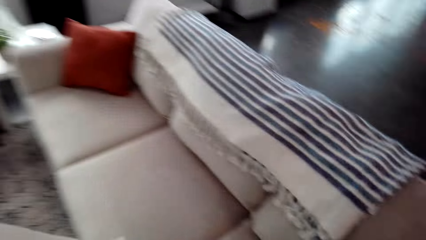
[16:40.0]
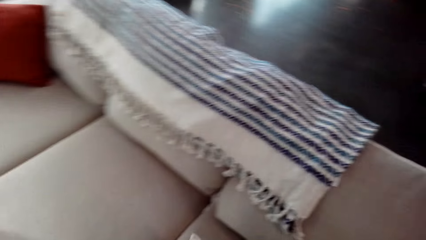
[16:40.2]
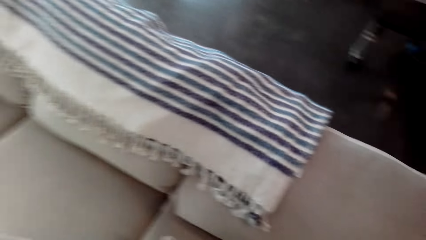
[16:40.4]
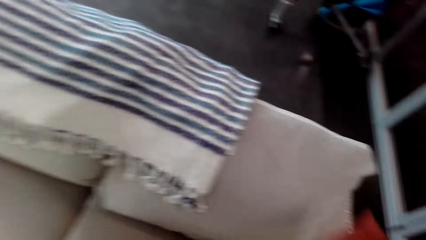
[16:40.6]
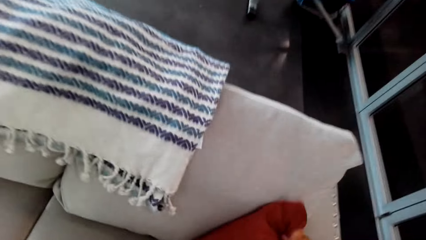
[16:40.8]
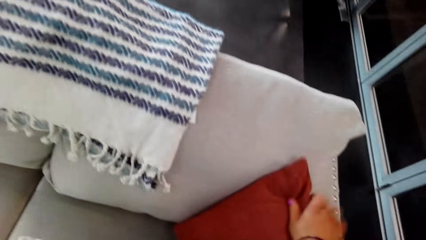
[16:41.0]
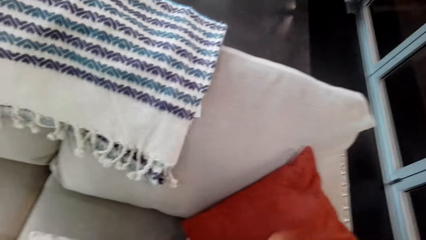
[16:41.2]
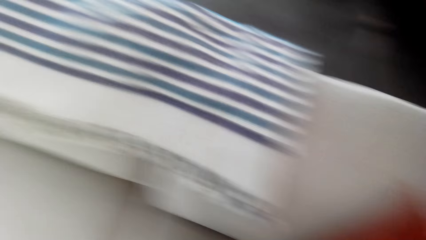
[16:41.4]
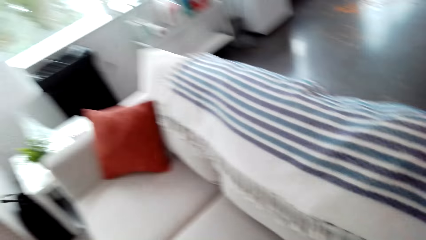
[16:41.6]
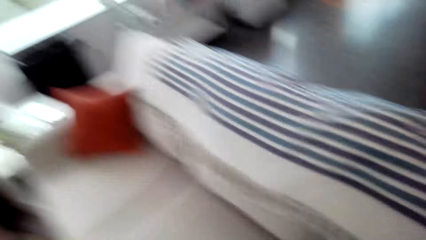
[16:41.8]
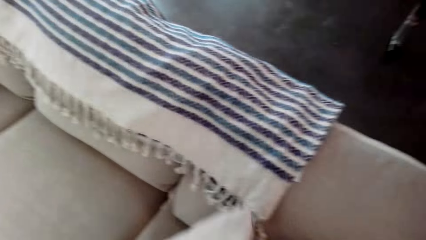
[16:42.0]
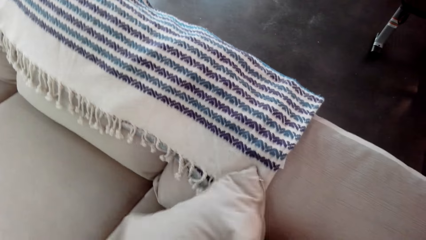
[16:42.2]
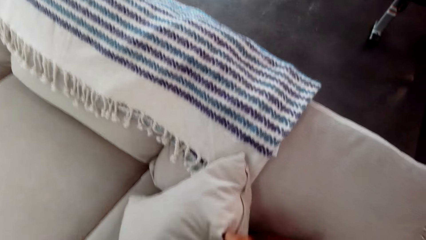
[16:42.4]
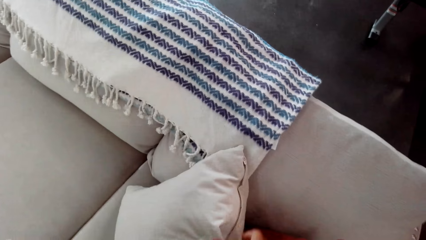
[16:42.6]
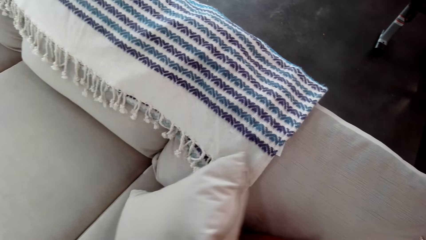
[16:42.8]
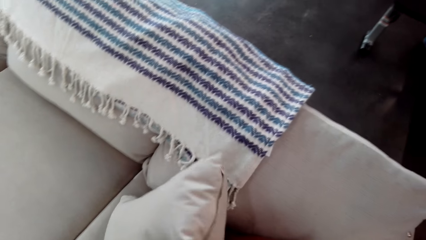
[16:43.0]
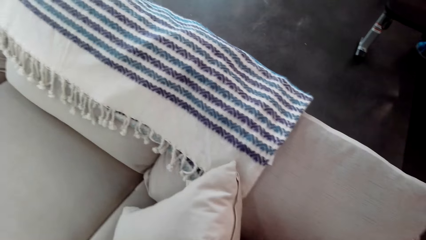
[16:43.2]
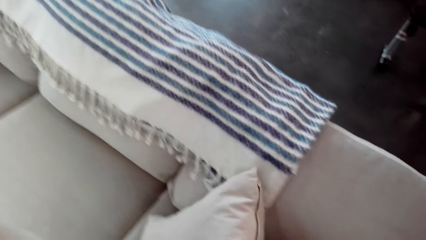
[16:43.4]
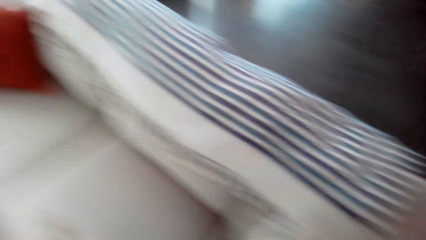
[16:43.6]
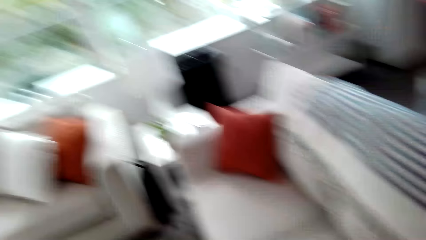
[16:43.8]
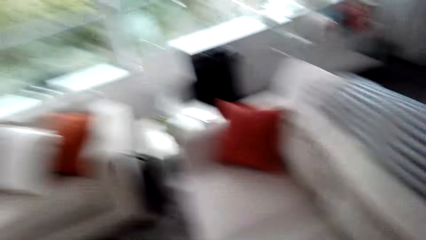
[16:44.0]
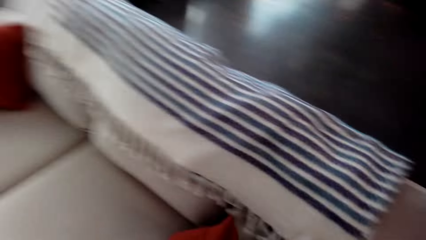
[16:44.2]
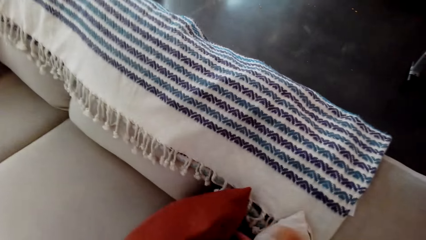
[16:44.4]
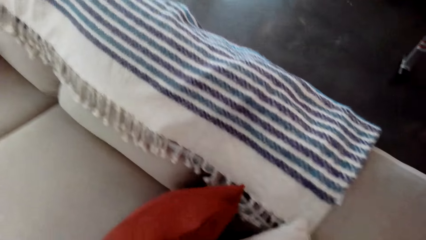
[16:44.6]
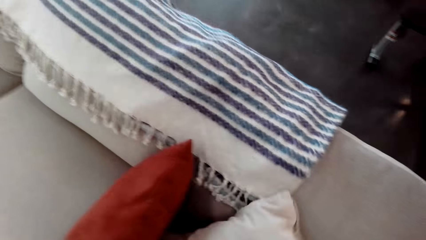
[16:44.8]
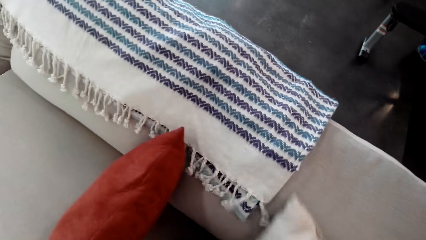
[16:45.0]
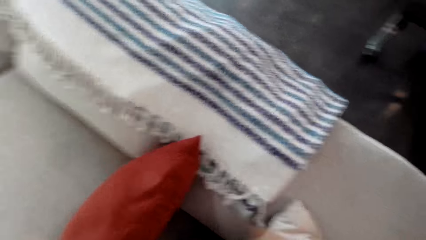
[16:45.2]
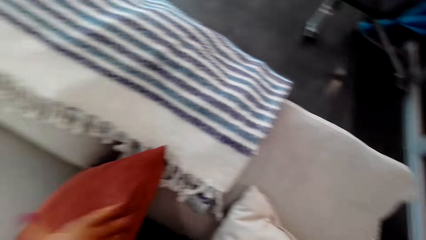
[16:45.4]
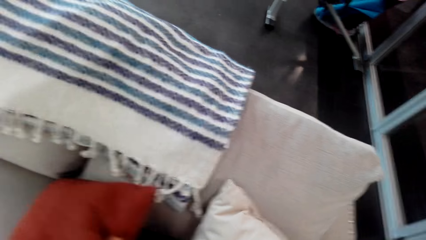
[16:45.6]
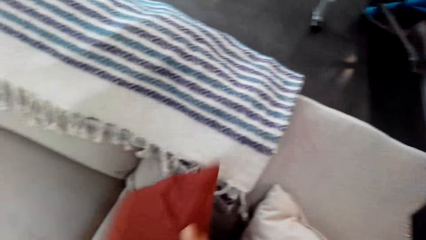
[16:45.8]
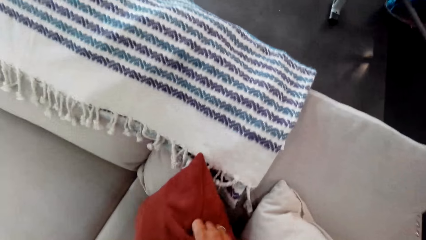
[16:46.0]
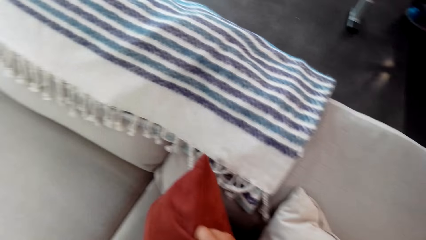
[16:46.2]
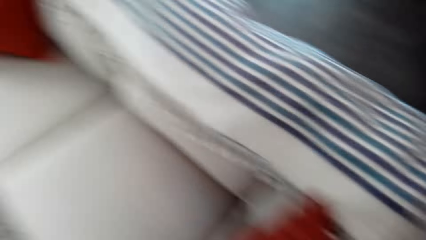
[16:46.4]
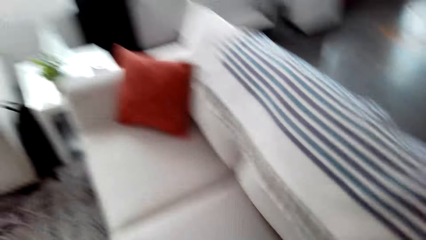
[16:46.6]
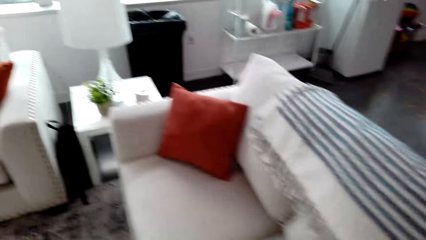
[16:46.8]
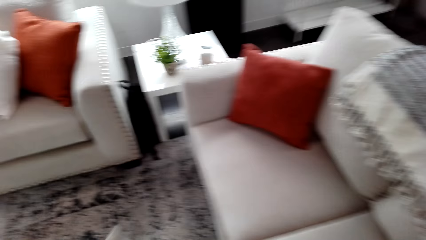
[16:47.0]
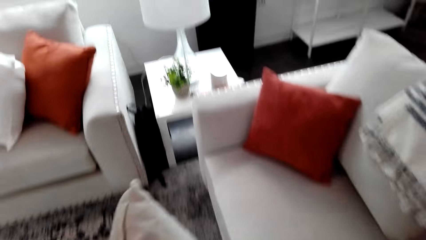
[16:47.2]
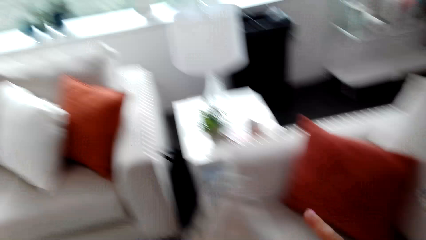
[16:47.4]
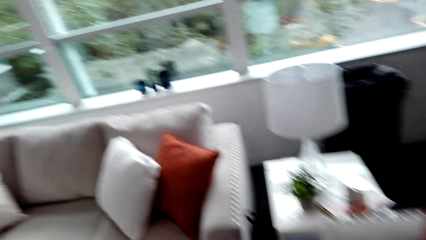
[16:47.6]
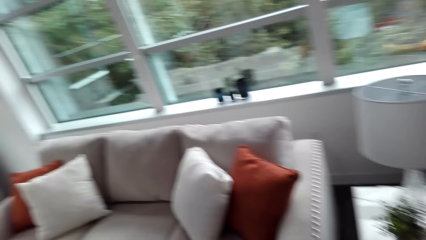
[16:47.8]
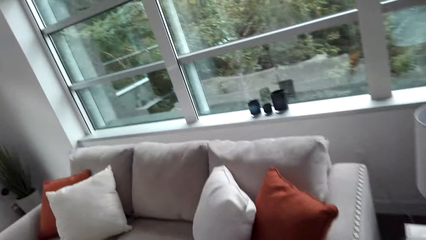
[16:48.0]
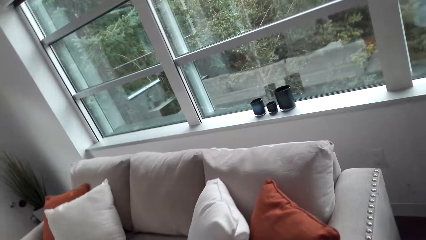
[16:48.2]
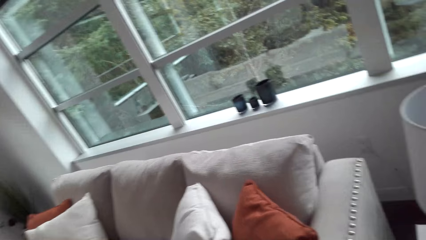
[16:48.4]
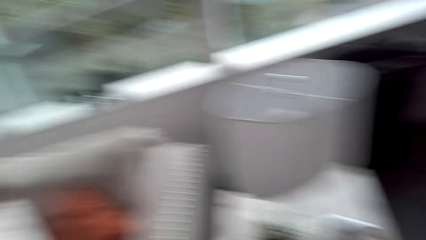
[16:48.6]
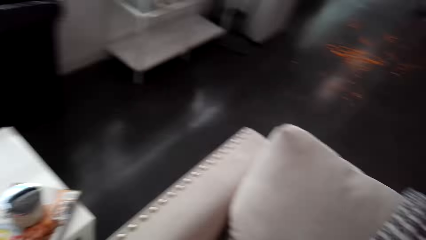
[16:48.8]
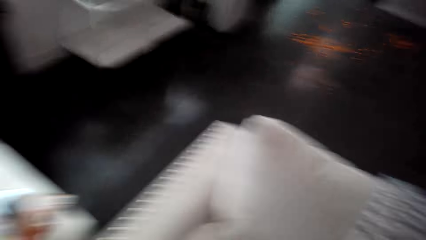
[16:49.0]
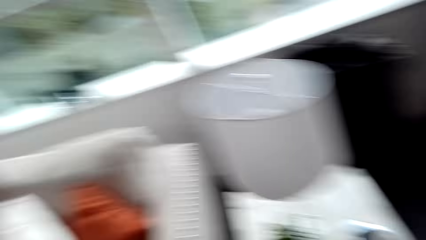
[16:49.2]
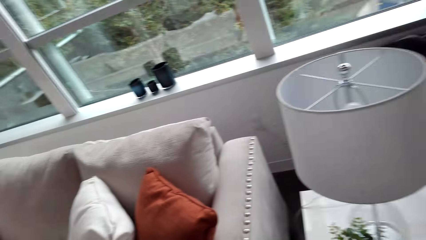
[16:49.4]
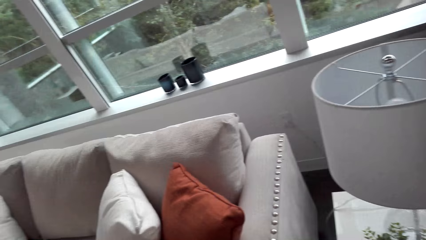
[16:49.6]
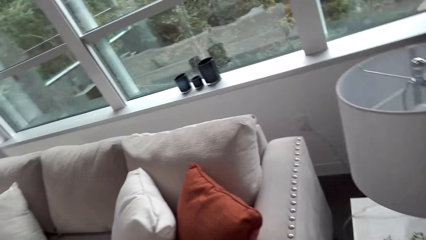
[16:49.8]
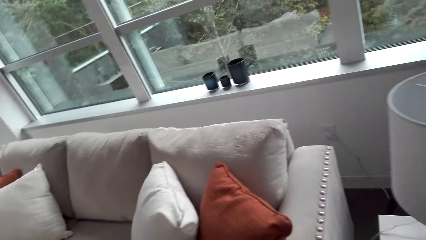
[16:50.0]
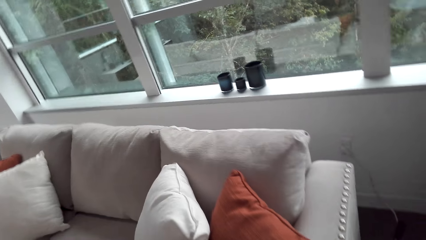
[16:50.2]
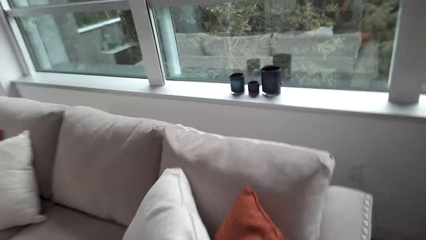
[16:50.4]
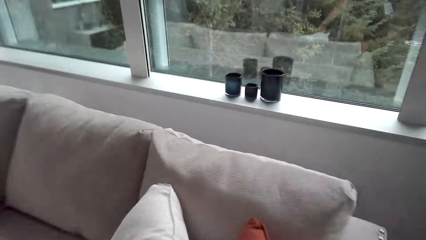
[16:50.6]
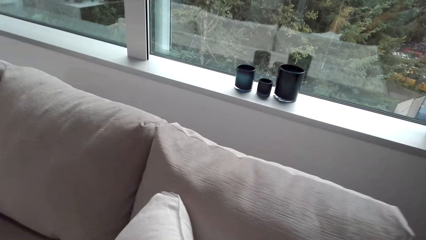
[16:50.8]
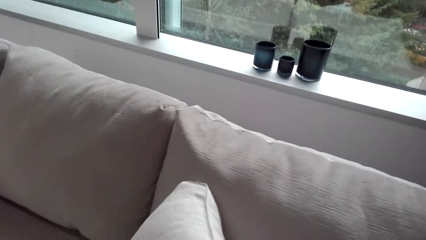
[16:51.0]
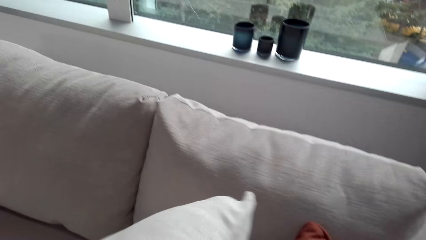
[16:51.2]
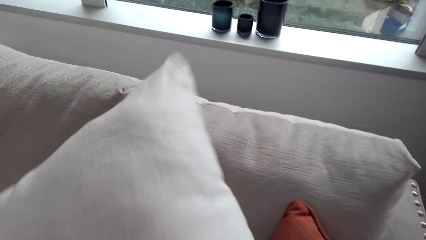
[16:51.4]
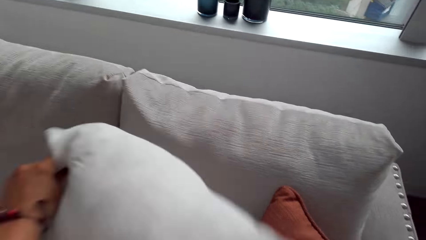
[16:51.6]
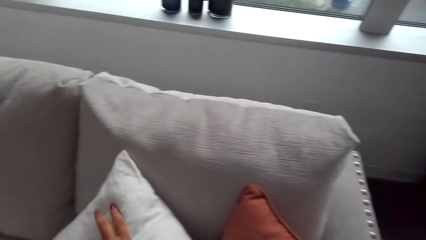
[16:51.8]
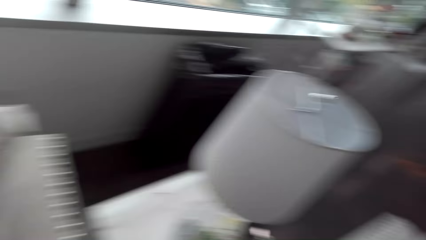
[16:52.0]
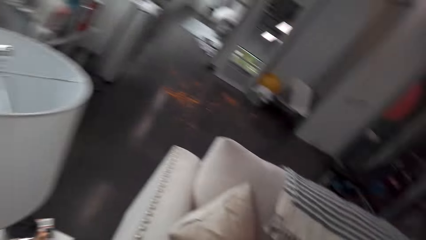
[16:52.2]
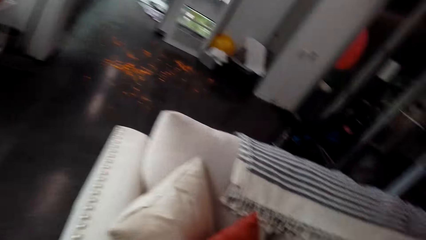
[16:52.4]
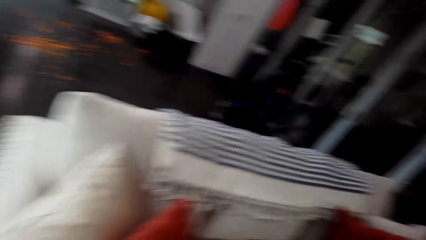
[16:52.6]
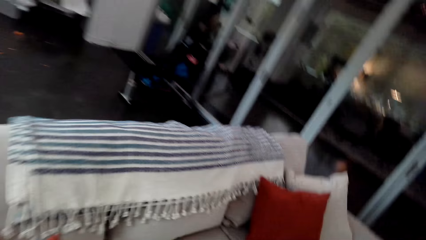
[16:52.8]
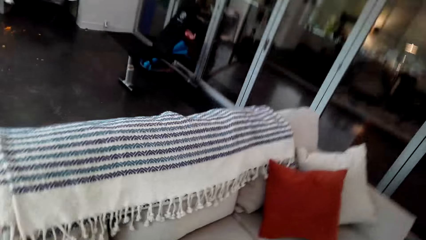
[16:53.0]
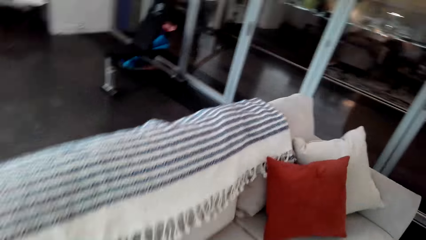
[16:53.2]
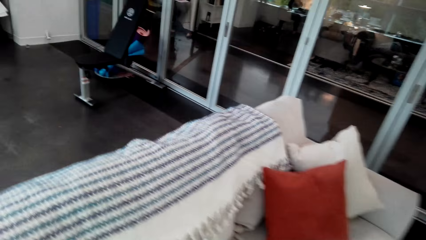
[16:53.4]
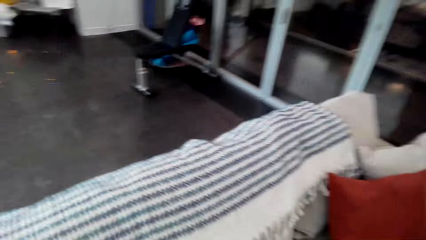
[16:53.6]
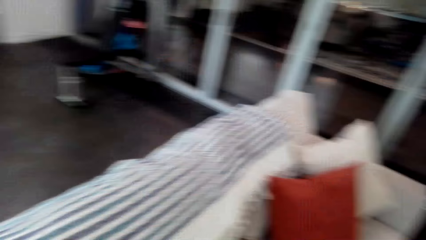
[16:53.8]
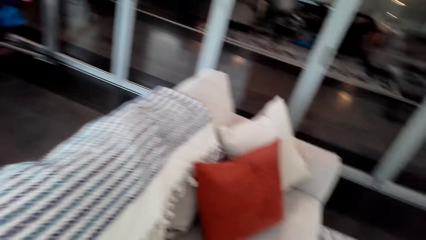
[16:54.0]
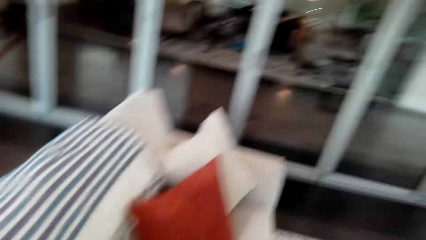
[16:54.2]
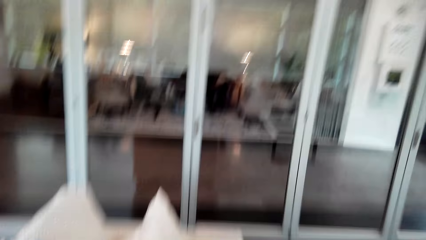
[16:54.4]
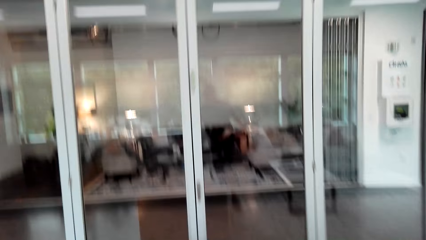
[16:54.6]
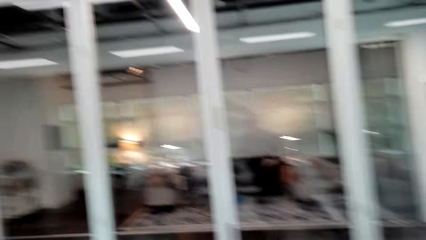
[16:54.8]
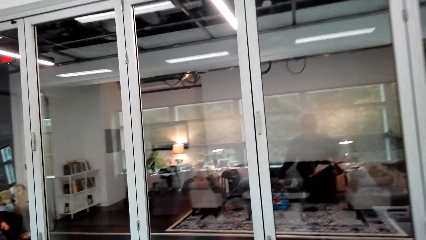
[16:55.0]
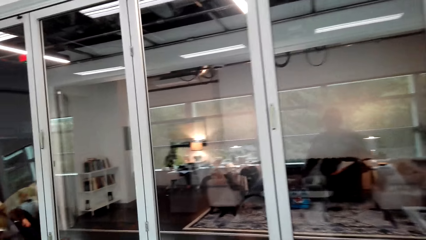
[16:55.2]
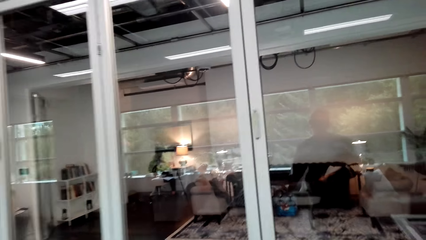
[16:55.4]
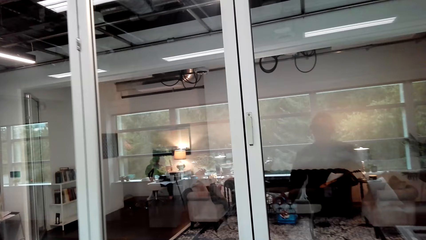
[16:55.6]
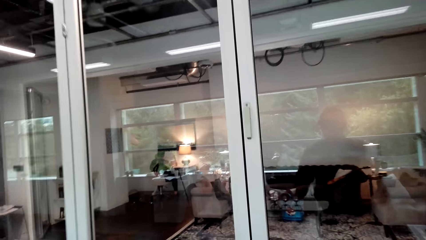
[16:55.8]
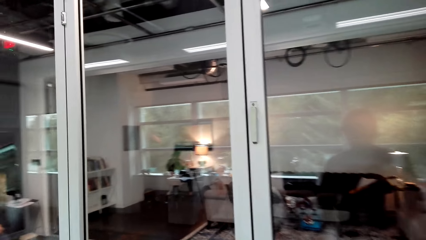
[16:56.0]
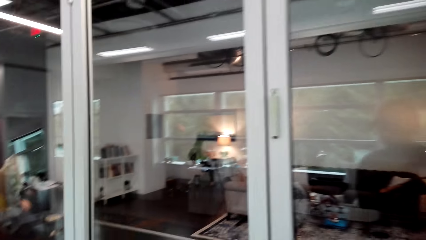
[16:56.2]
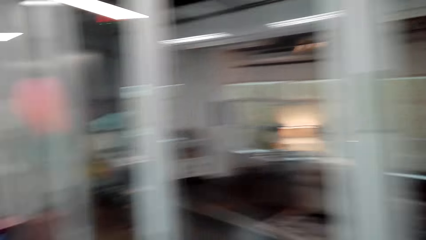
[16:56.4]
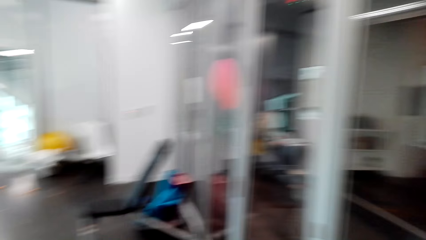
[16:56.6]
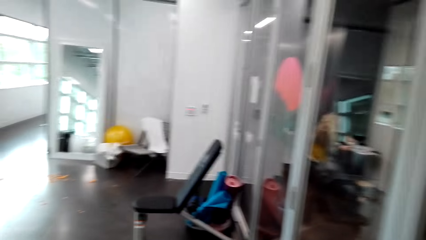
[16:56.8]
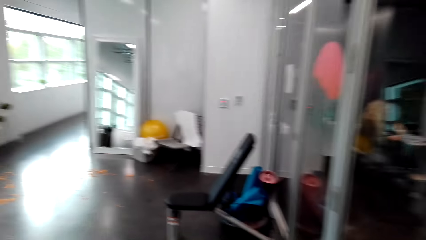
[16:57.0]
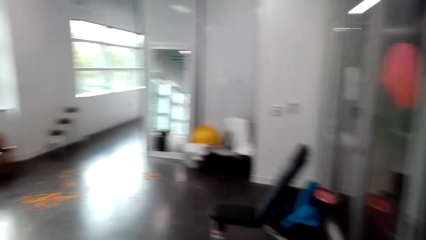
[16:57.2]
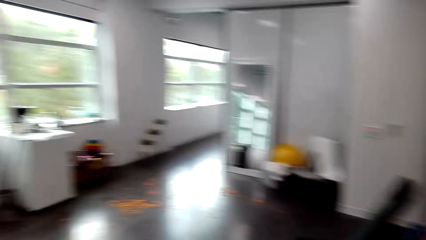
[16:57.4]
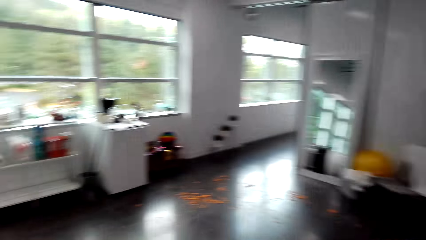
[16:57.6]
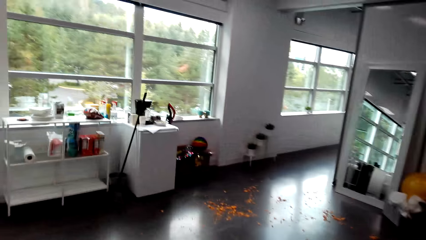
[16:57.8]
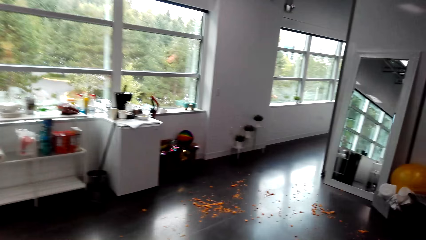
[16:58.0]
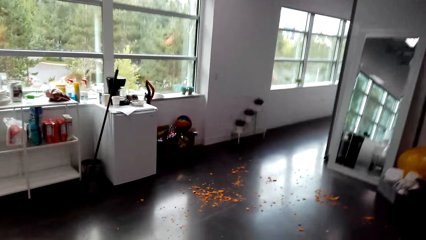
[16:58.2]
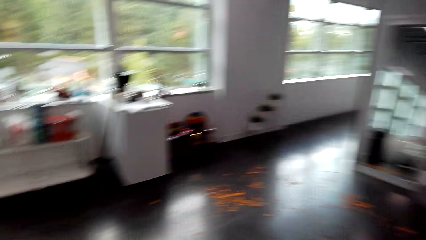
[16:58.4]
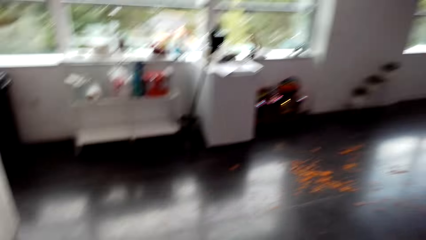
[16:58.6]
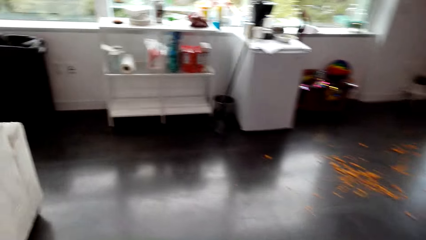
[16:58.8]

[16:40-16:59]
The camera wearer places the throw pillow on the sofa. They place another throw pillow on the sofa. They look around the house. They place the throw pillow on the sofa. They walk in the room.
